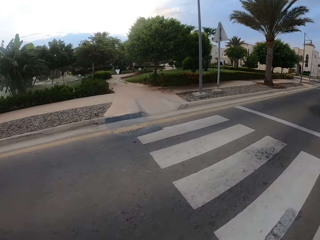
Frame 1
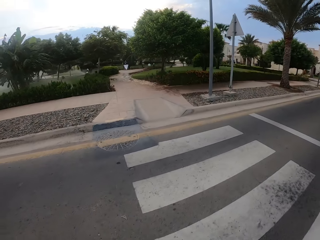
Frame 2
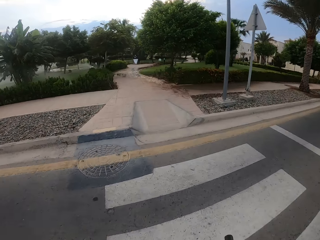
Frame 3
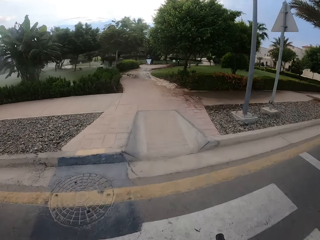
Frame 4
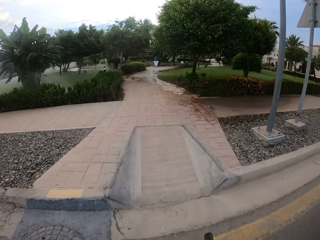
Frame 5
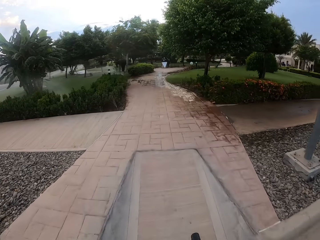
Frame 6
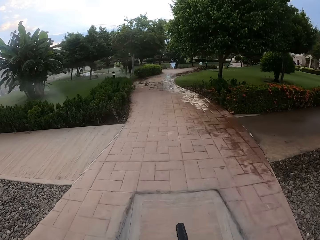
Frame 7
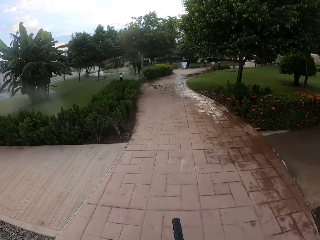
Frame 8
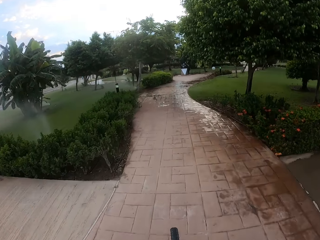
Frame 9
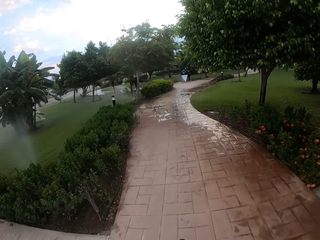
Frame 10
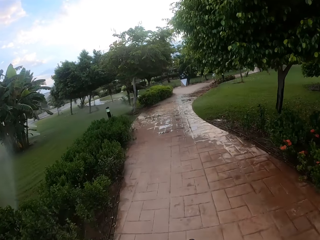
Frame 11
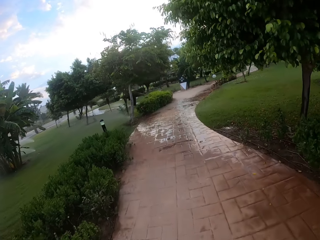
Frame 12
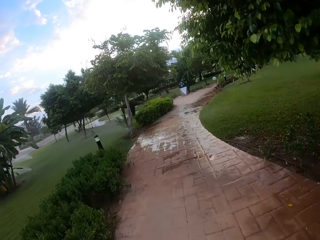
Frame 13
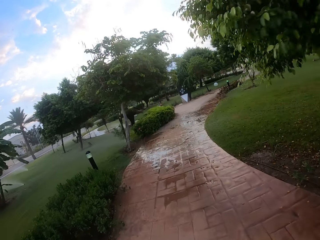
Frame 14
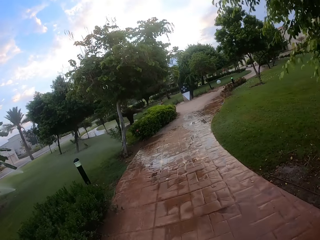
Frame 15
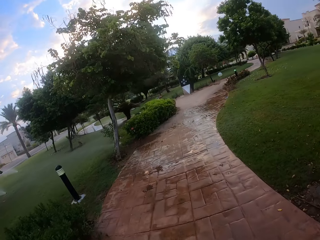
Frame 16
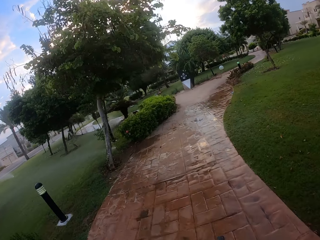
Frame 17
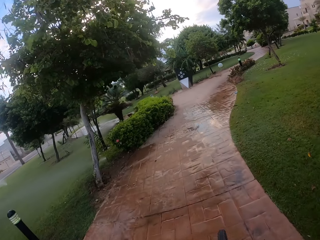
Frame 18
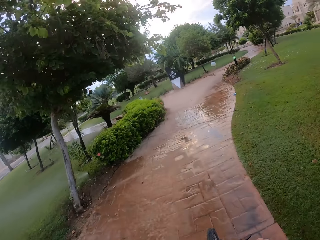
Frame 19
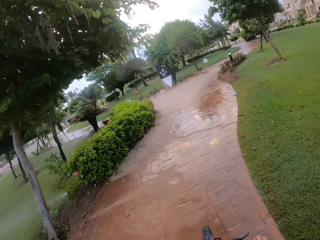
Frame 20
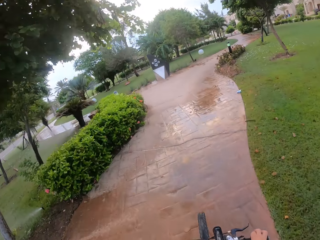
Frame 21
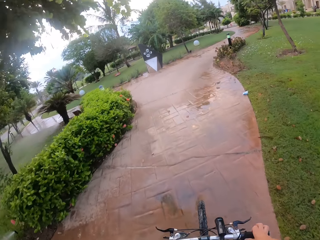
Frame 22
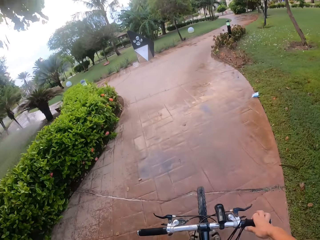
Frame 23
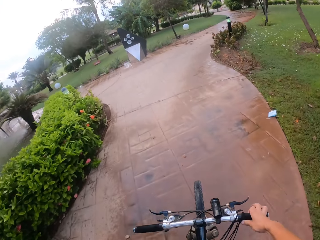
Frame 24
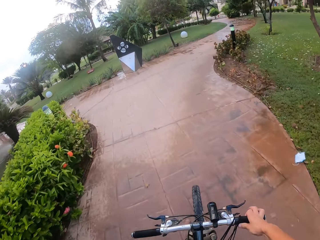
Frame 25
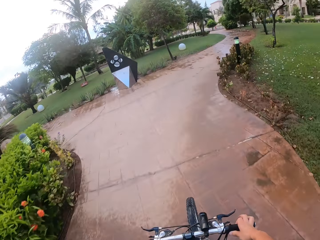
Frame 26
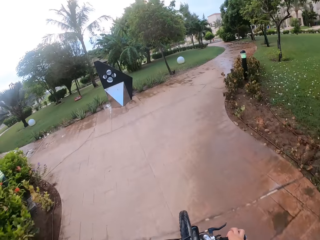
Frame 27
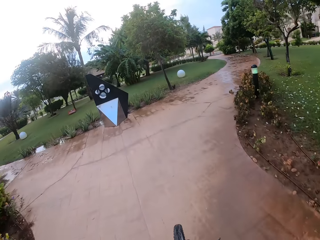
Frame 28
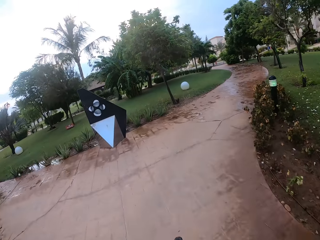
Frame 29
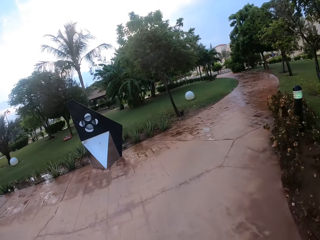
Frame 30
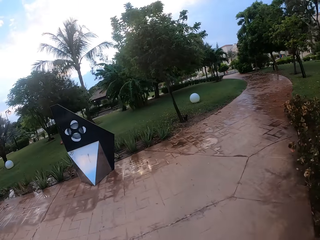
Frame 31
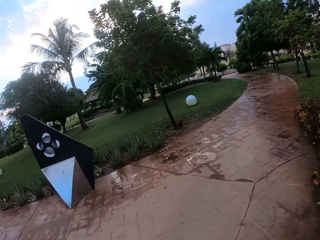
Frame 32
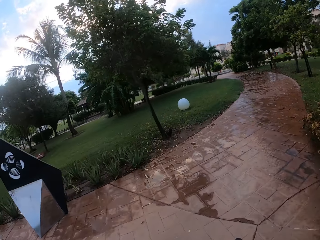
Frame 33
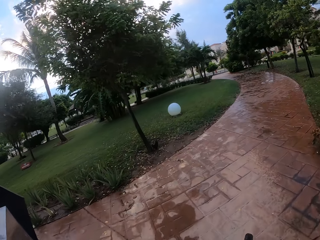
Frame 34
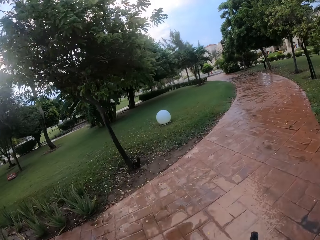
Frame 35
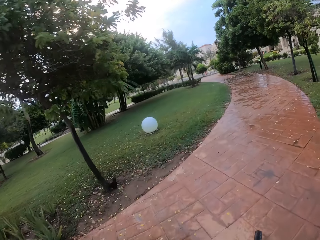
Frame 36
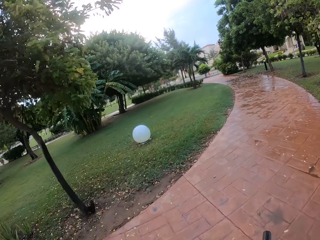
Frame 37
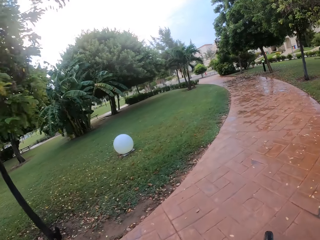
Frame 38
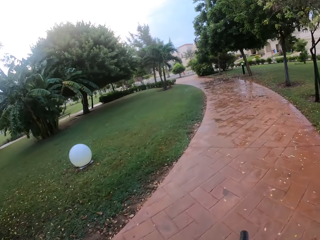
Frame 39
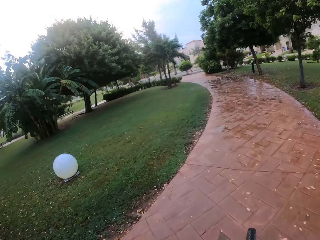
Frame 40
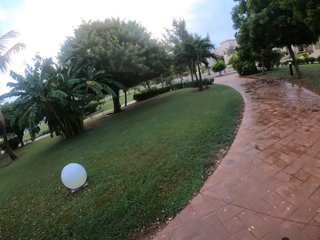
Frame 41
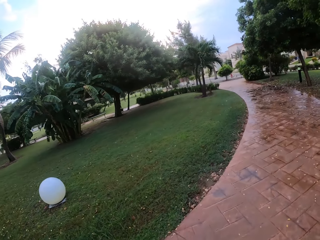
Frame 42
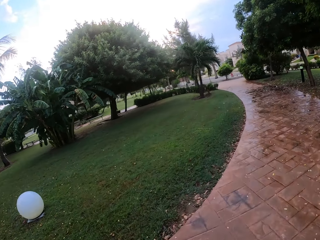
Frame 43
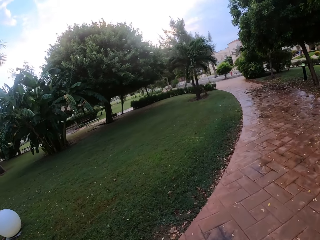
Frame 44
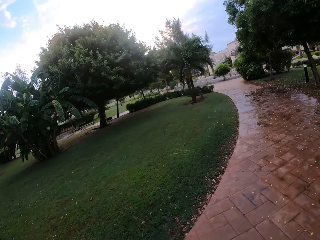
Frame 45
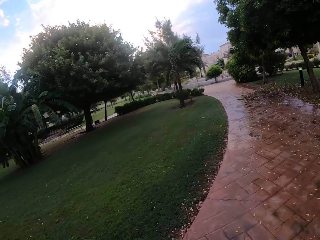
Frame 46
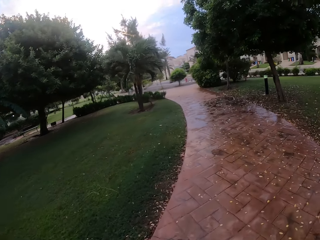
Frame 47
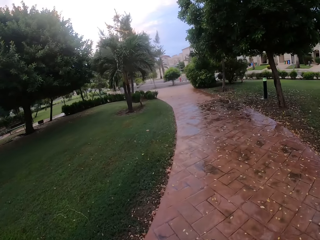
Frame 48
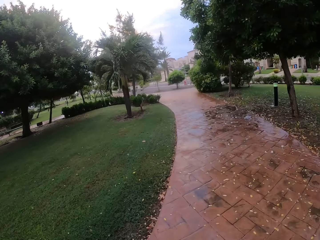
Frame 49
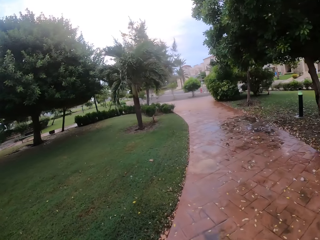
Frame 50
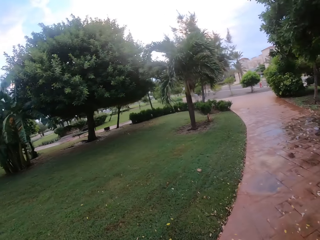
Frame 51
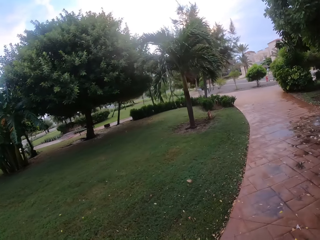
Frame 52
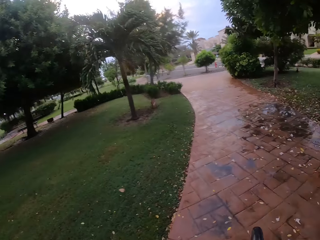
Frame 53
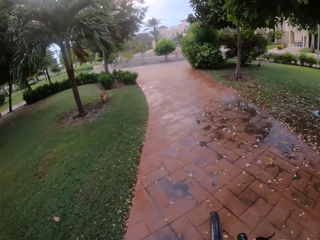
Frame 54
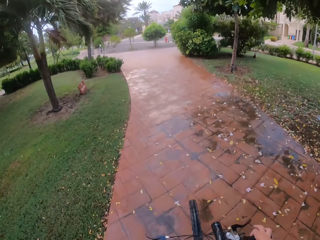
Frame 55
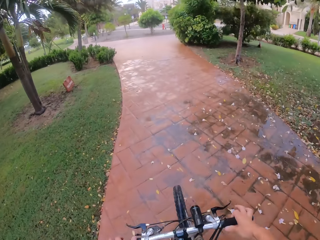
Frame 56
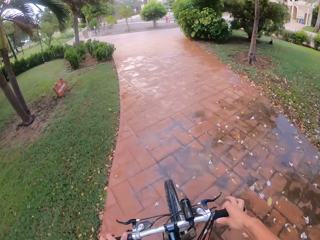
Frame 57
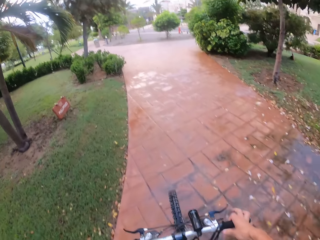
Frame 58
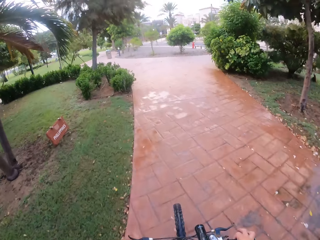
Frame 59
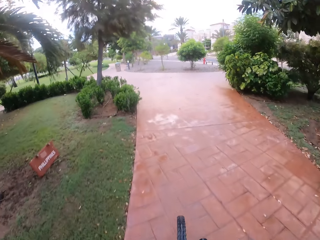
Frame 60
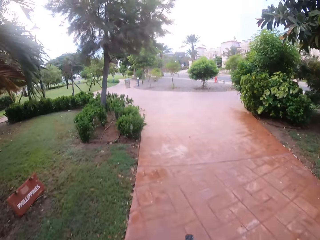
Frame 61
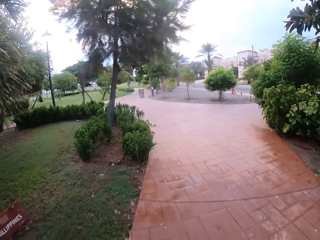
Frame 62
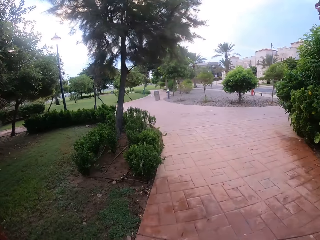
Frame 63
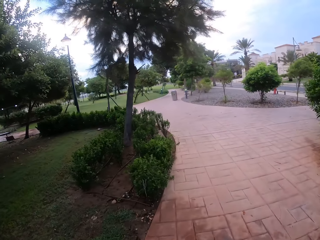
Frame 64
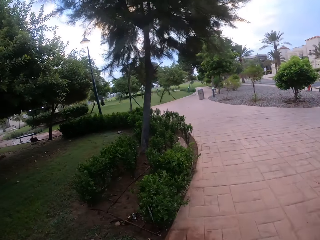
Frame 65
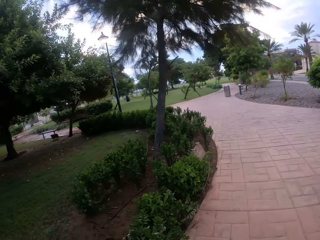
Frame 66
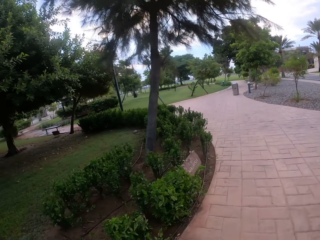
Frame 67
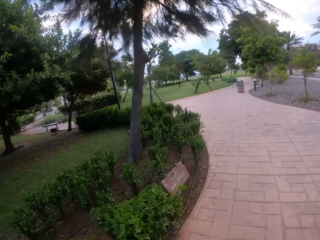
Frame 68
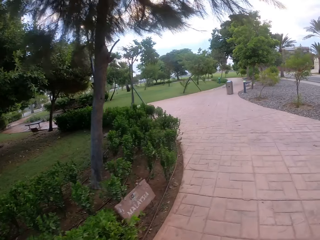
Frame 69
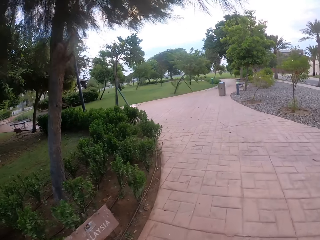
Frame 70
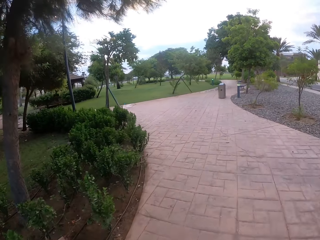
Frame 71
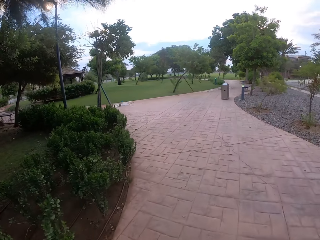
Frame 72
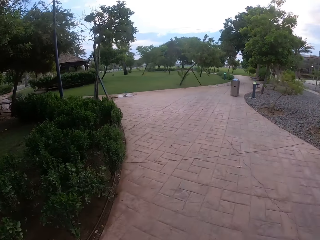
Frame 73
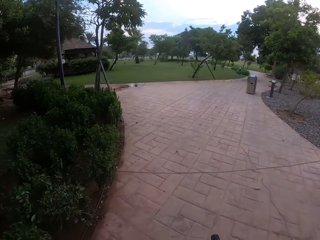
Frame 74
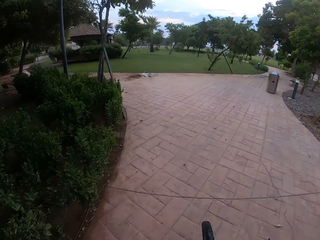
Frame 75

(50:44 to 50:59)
The camera wearer turns left on the road. They cycle on the pavements.

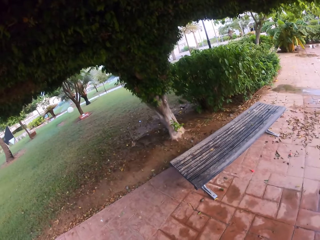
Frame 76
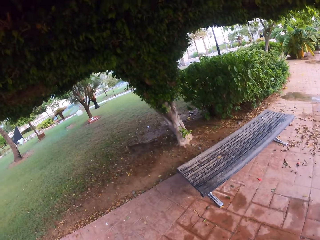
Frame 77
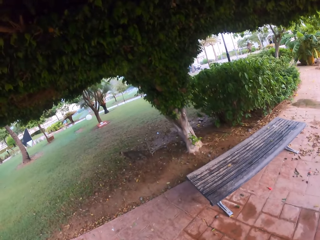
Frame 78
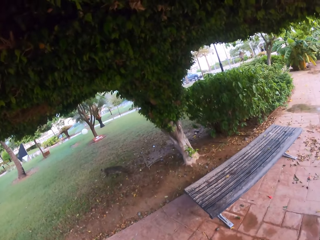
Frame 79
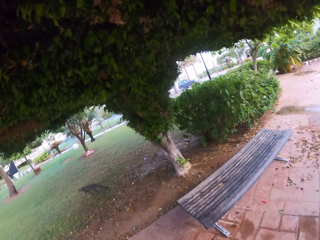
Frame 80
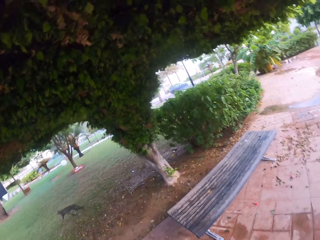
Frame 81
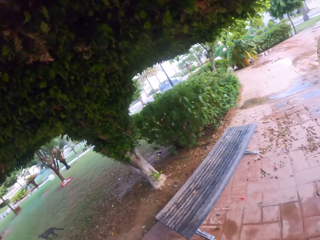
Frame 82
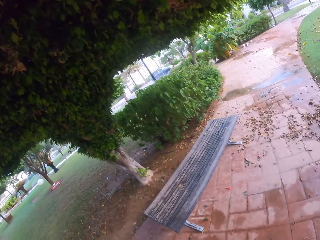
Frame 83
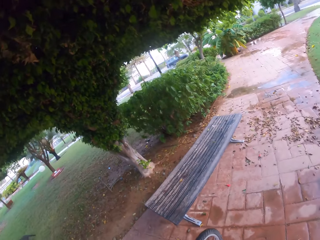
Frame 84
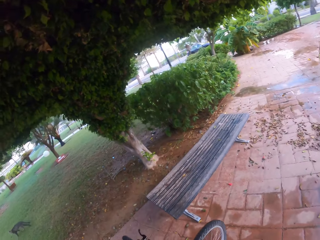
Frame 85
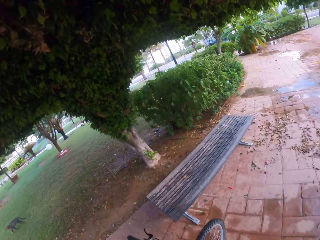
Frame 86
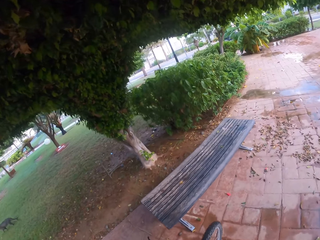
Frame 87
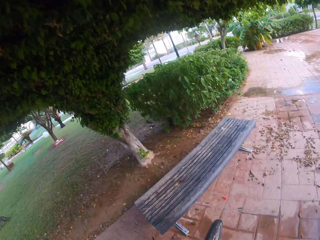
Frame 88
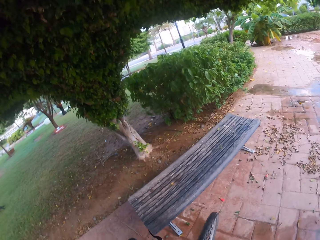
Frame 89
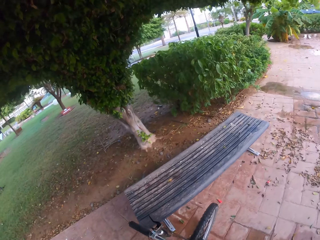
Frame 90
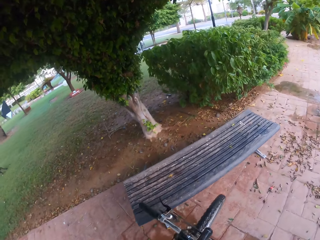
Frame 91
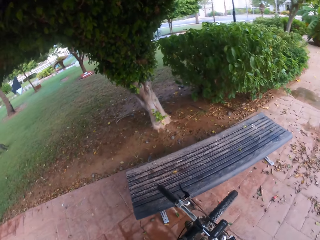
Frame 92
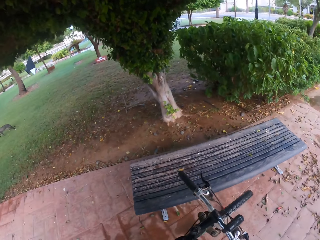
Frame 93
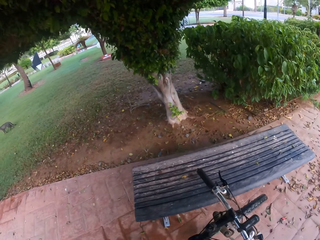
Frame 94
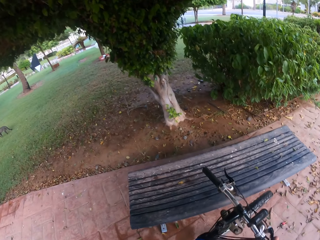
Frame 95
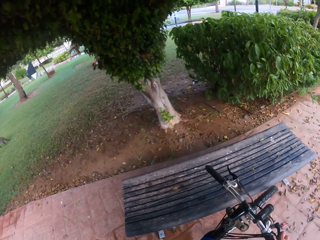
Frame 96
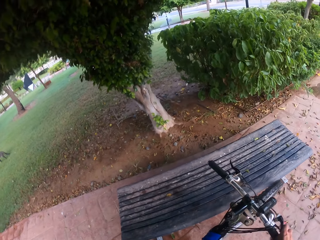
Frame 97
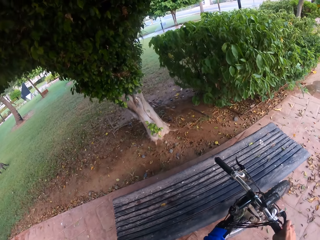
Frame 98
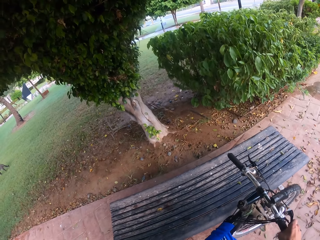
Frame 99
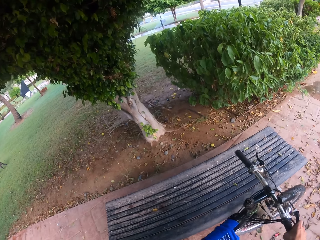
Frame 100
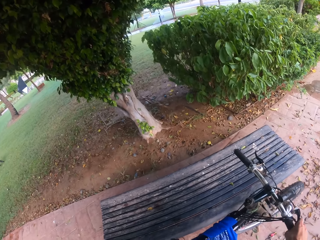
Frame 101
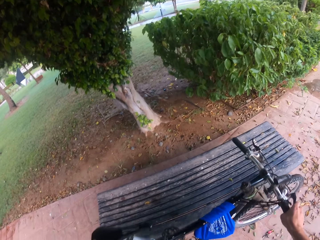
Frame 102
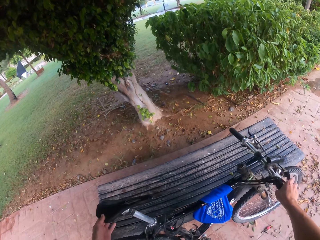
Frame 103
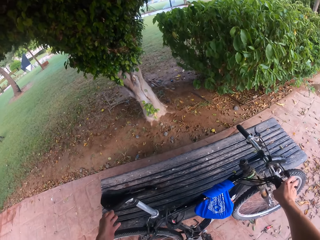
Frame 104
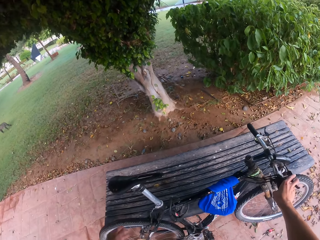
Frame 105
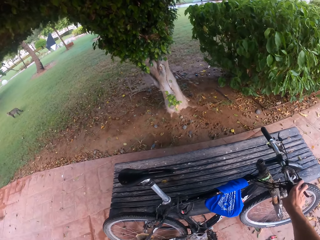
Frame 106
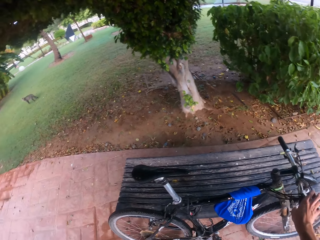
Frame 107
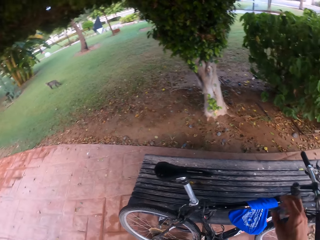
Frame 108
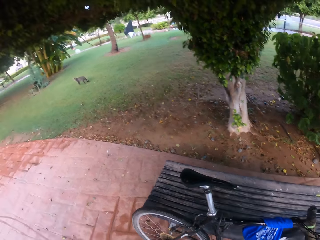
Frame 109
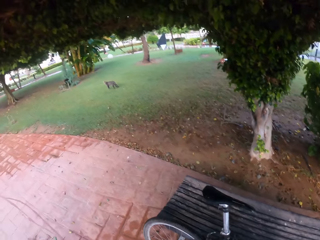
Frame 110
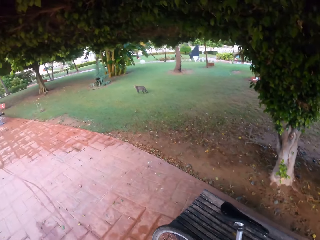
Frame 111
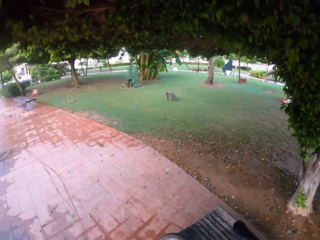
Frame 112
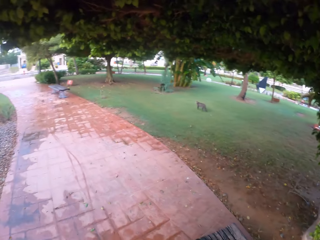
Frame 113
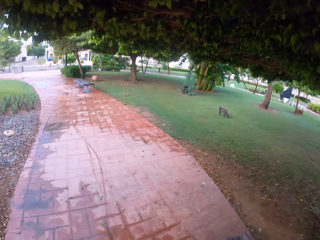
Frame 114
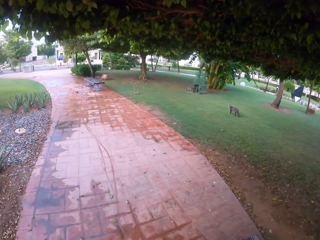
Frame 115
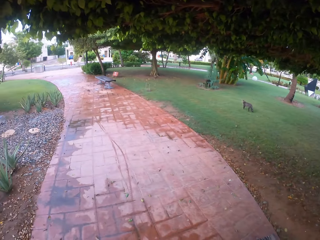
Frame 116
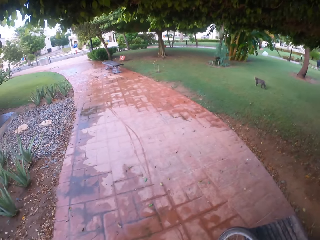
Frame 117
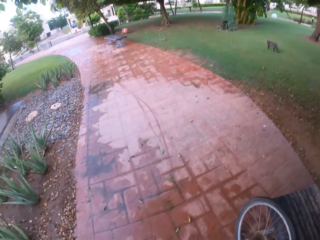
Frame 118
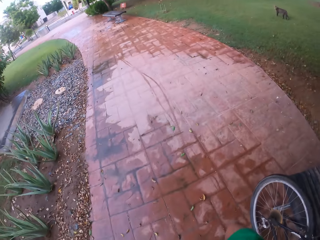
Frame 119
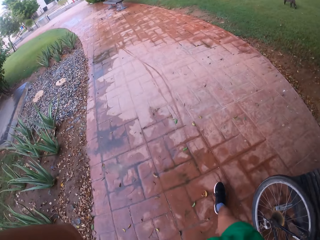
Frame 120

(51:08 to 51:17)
The camera wearer stops. They place their bicycle near the bench.
